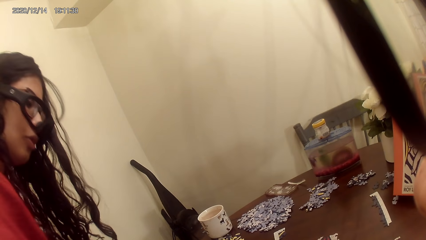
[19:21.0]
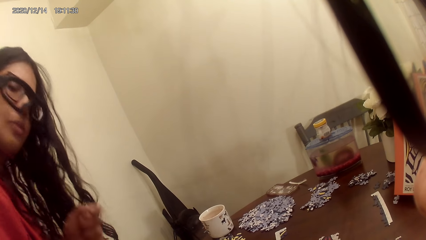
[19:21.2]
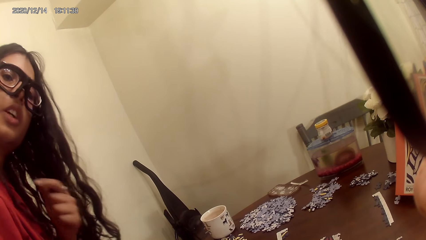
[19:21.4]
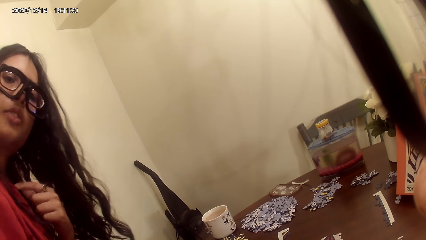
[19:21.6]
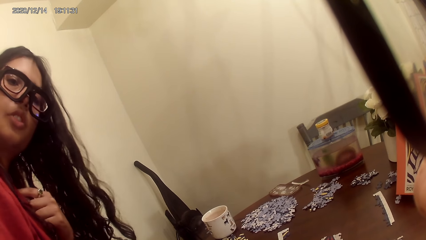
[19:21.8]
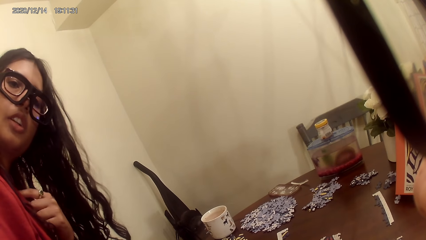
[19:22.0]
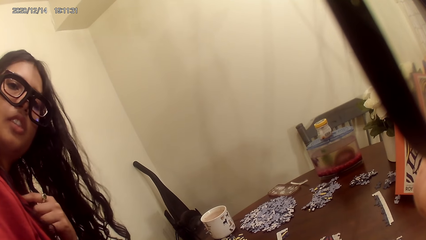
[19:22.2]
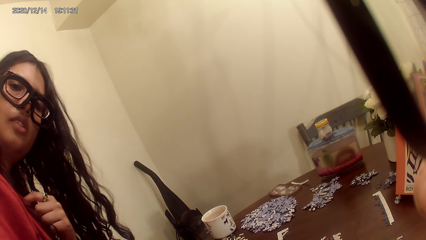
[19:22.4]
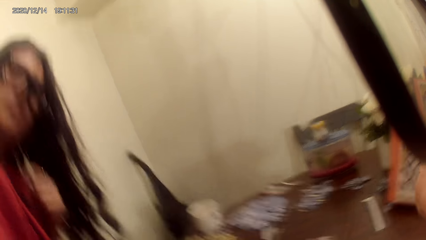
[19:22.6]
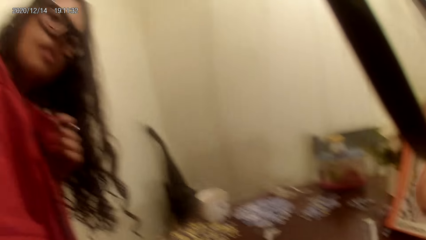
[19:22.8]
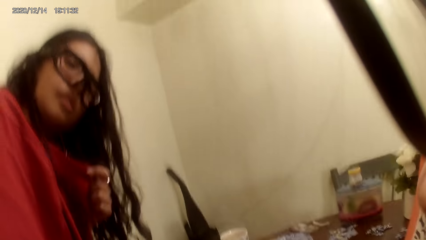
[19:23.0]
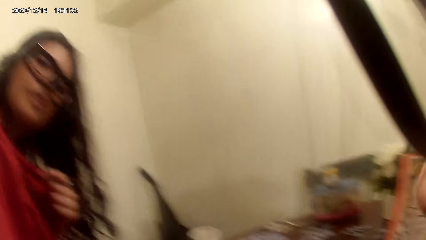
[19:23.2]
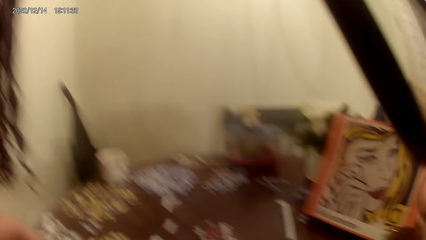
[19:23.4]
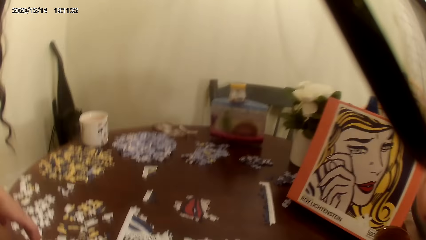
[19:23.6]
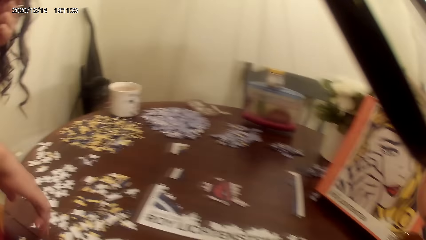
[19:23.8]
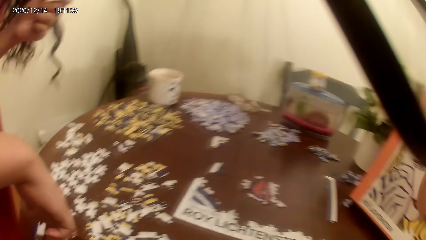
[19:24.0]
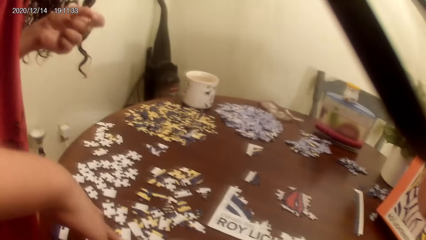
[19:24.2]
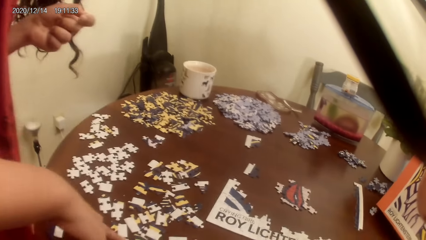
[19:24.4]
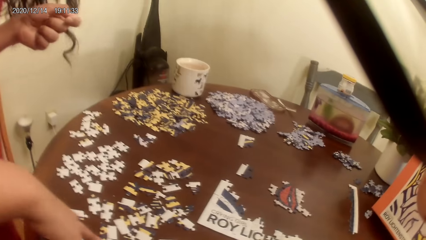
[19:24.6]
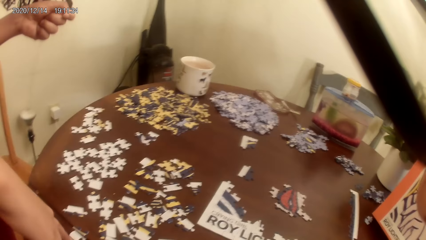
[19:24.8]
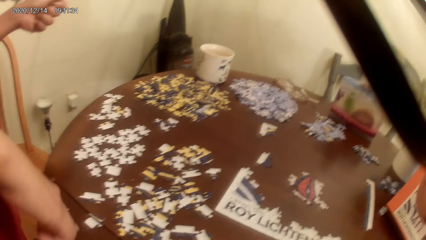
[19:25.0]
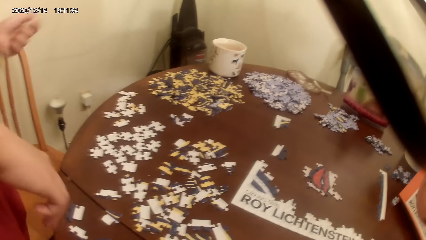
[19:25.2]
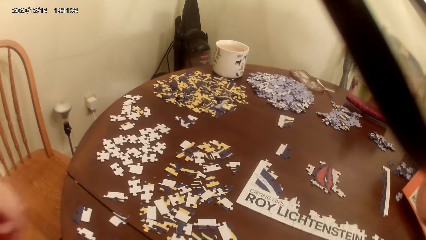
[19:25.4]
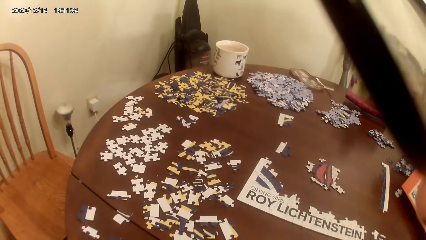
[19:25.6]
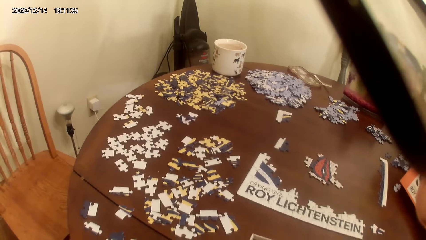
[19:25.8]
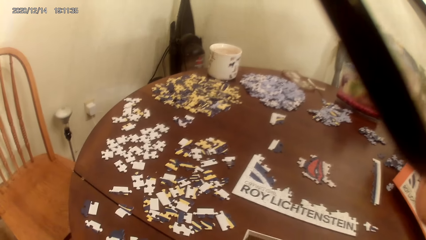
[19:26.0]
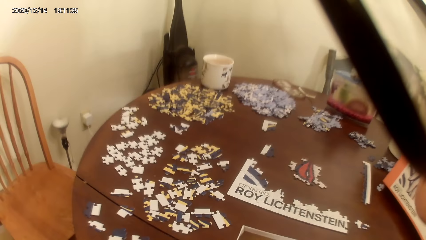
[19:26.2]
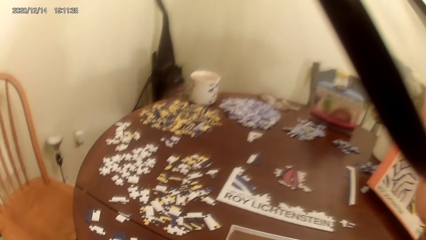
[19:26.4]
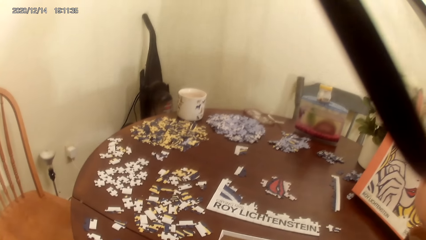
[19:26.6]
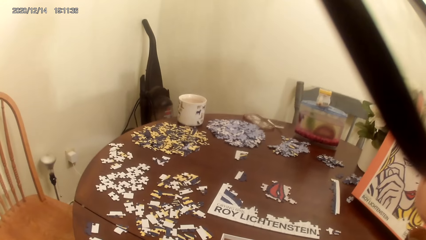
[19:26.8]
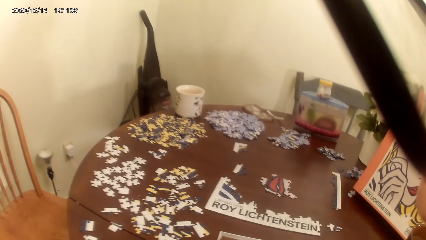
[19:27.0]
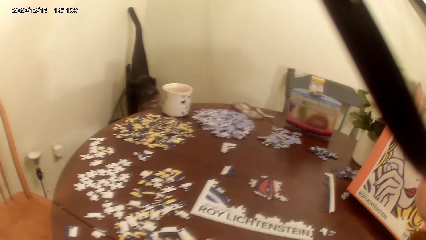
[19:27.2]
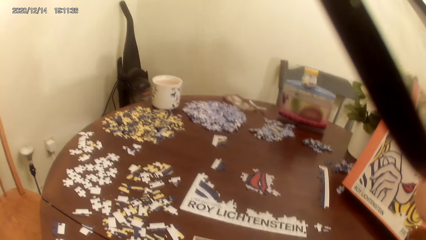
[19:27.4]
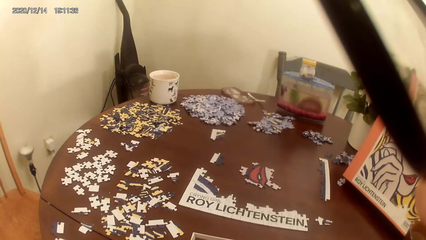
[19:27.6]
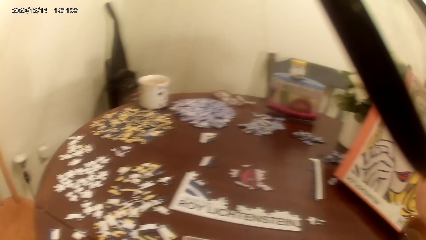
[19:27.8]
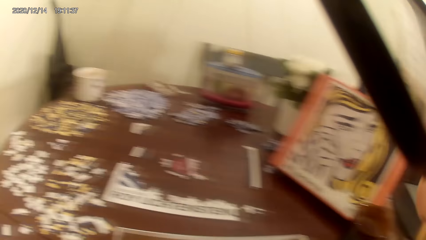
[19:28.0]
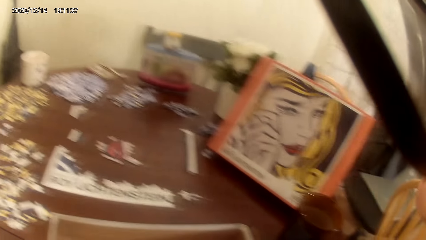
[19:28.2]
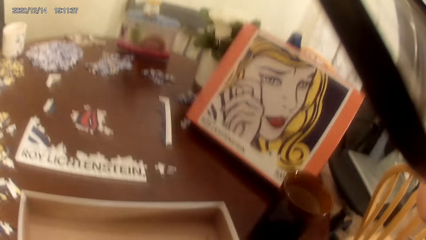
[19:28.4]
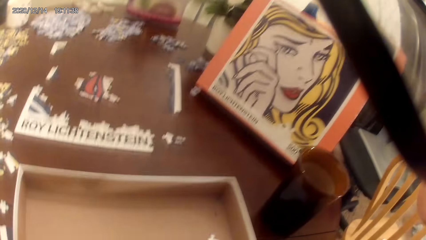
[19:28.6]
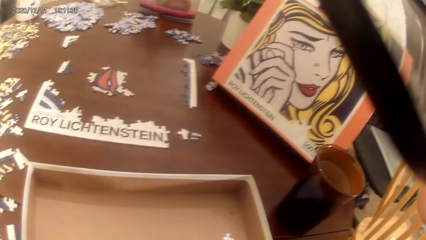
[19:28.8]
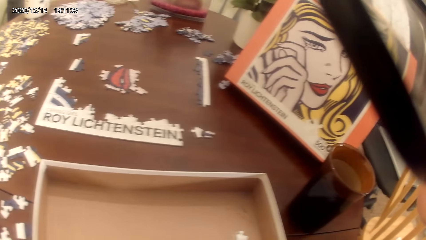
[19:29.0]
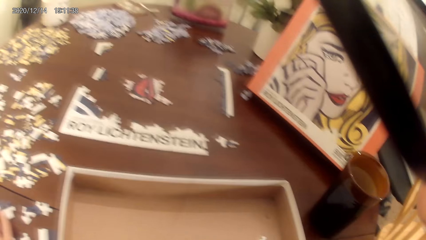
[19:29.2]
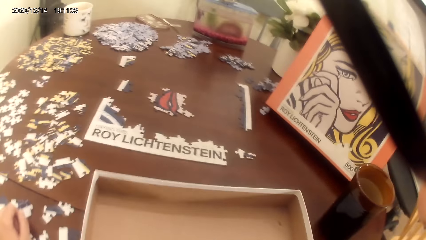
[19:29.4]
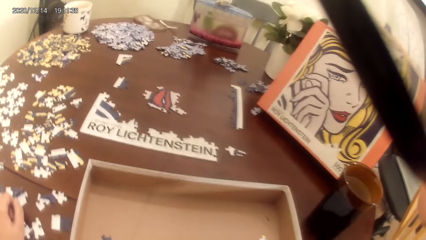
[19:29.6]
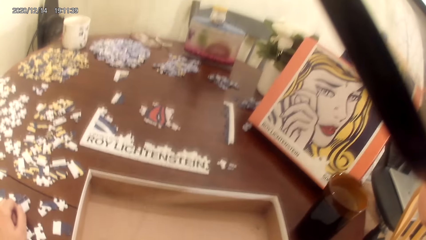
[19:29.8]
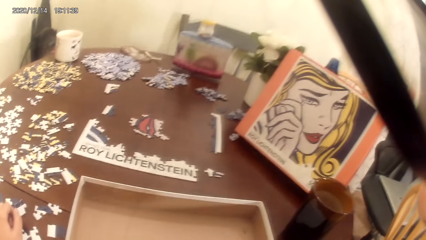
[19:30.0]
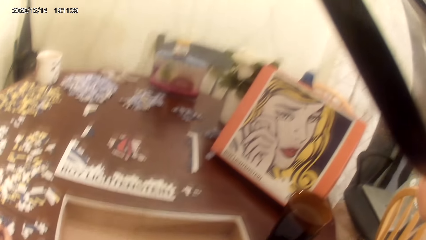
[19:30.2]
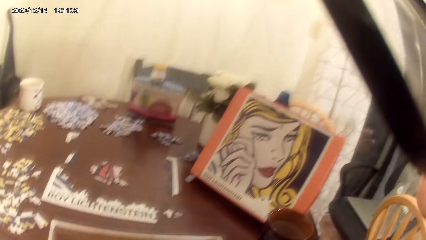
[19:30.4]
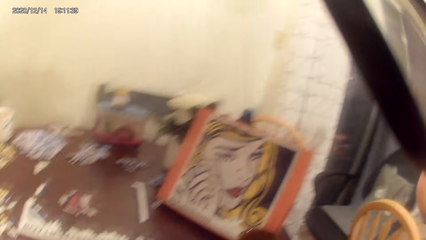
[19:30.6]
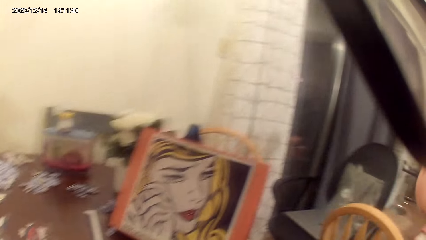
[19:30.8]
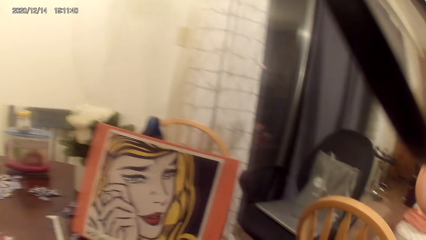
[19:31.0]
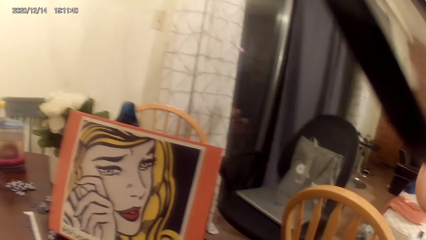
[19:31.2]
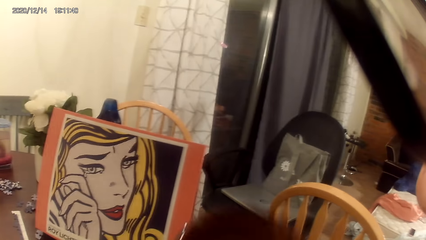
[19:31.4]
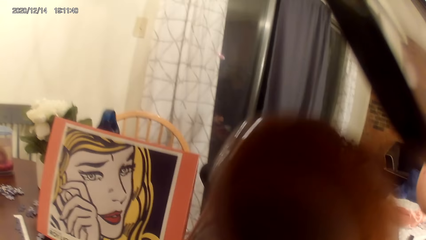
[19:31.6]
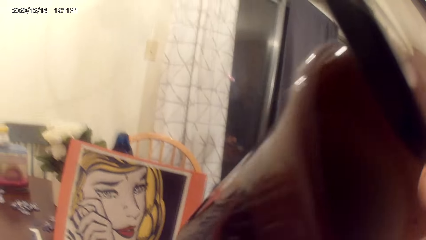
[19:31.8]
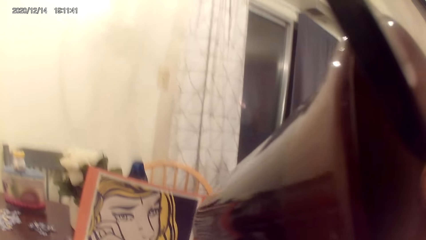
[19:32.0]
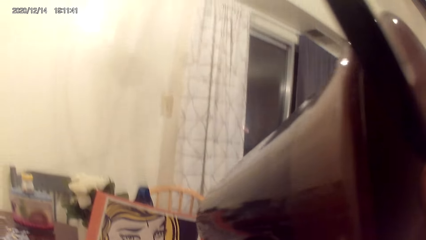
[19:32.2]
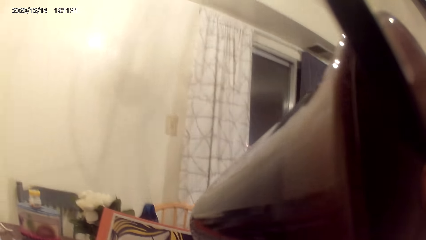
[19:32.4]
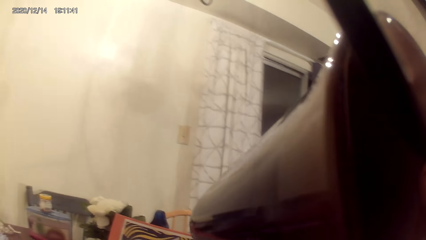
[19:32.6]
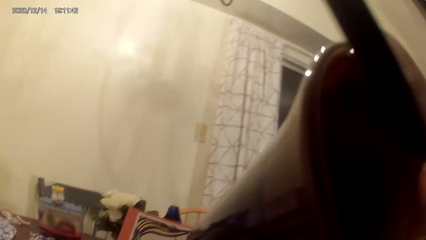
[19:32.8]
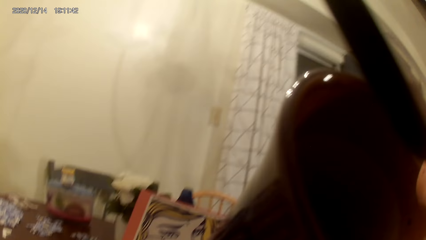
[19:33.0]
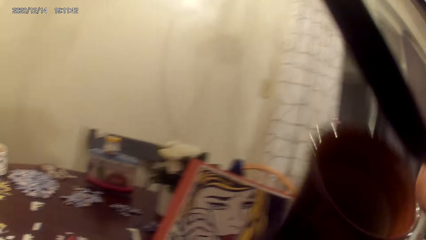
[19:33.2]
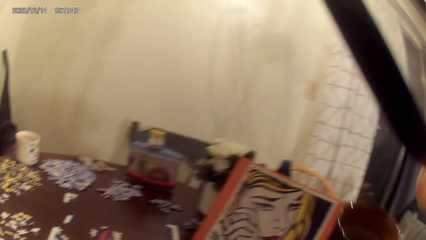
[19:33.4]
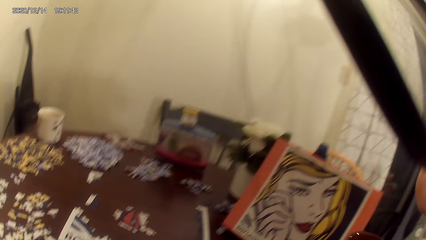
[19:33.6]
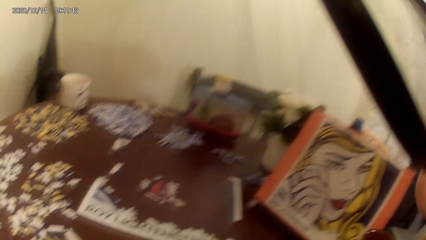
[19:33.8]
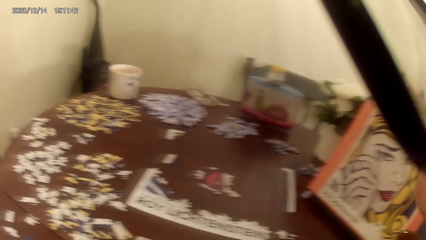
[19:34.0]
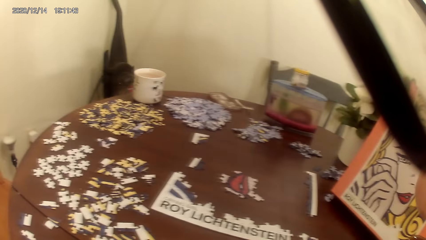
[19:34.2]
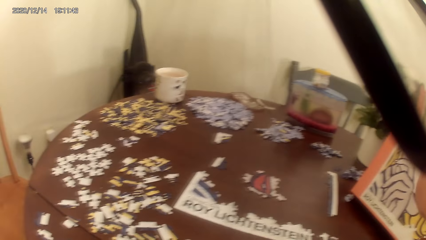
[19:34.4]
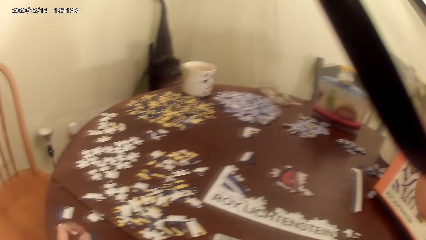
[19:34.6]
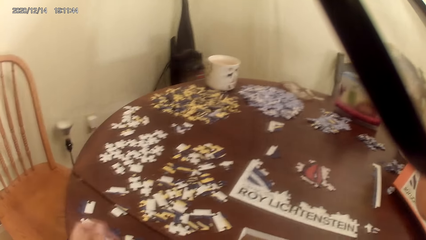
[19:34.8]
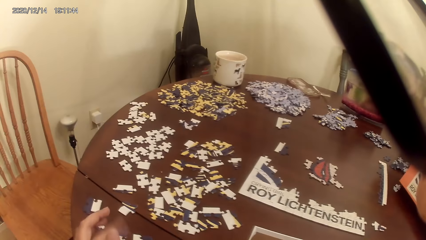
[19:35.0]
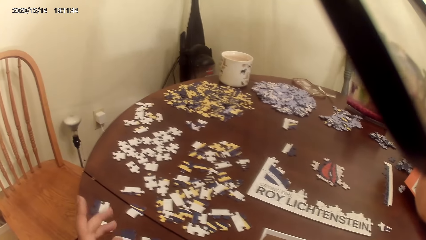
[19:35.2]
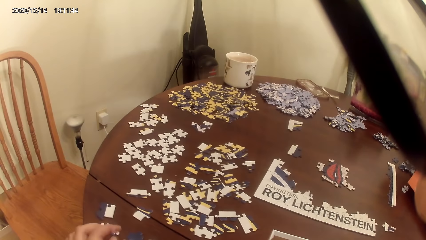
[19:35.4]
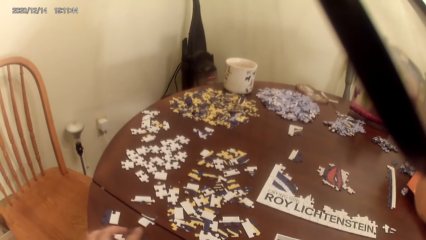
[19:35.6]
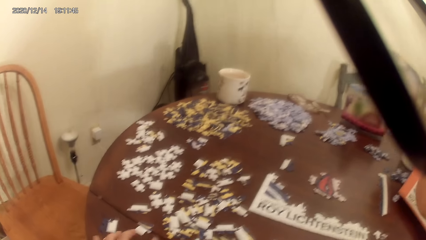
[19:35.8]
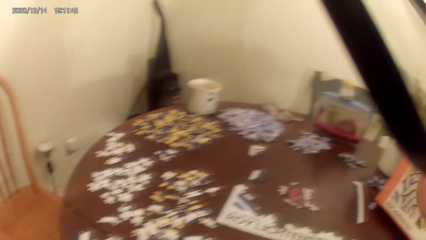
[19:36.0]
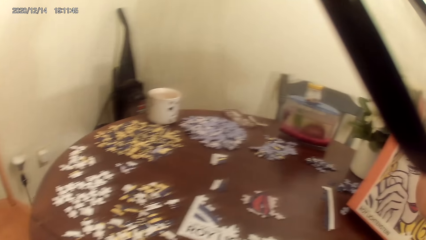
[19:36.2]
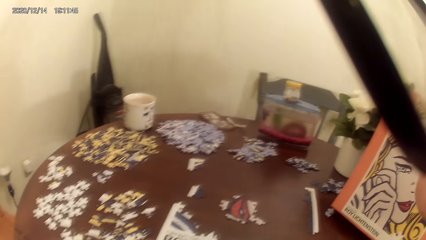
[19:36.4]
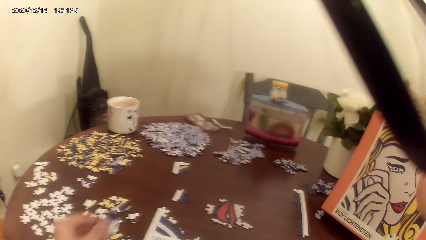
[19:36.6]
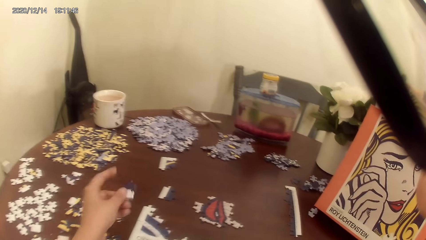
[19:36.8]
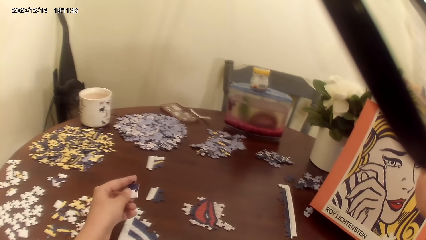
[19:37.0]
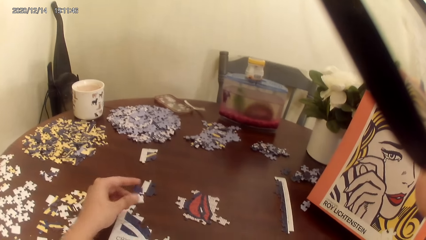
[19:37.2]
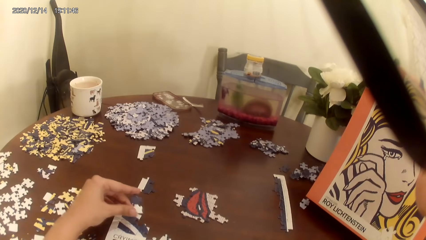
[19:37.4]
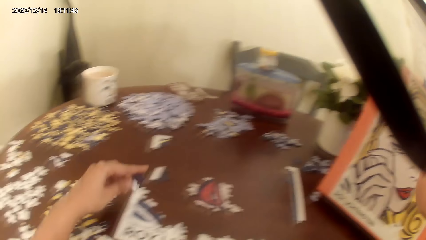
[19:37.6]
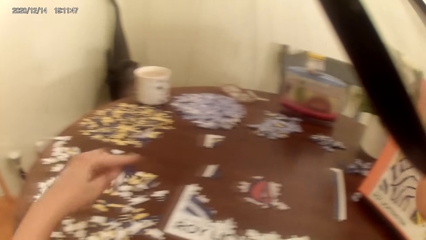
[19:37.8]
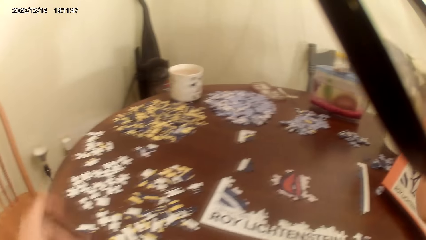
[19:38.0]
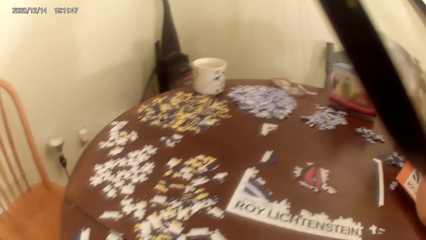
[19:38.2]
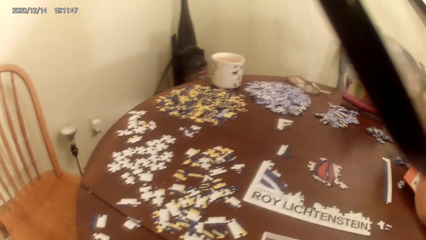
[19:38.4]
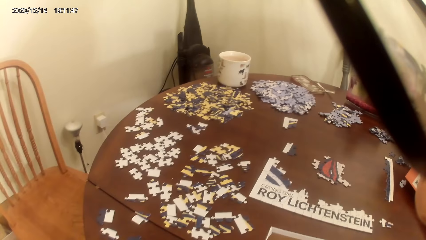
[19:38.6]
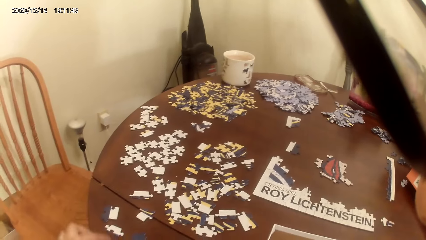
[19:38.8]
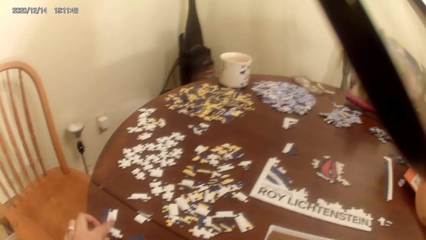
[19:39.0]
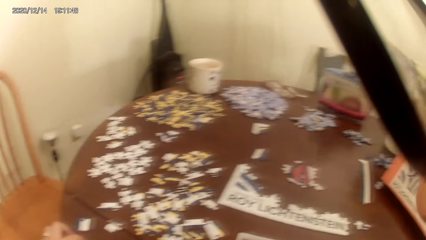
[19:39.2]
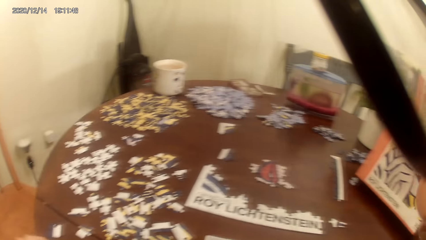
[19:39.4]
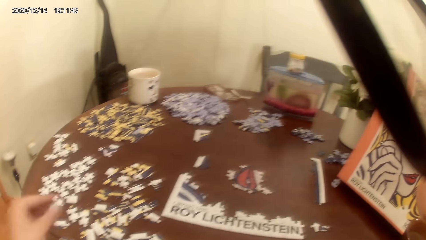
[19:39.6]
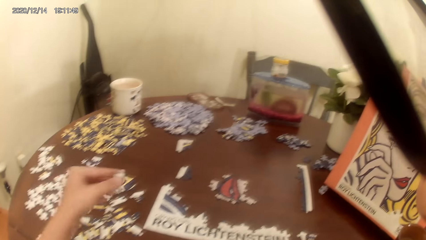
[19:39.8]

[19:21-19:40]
The camera wearer laughs. They act on a music from a radio. They take a cup of tea. They drink tea. They put down the cup of tea. They play the dominoes game. They talk to a person.
